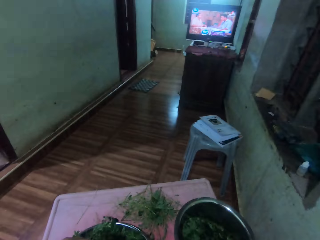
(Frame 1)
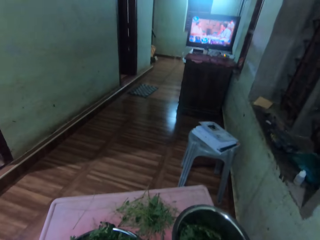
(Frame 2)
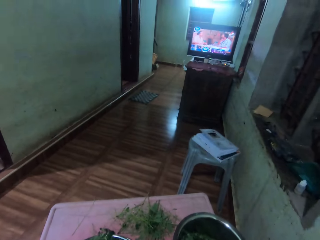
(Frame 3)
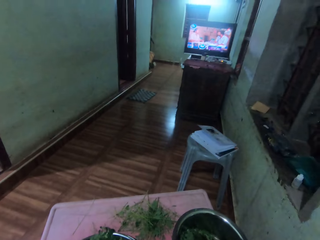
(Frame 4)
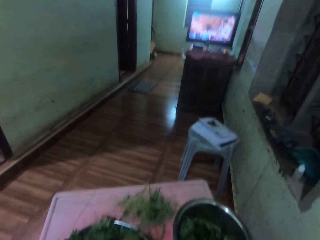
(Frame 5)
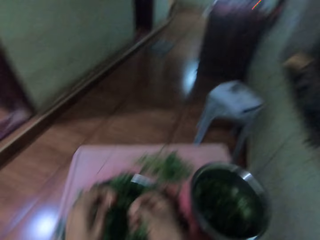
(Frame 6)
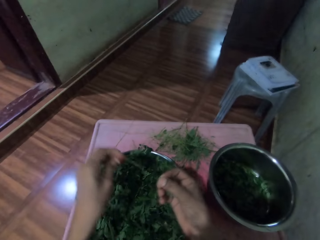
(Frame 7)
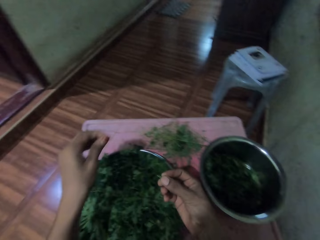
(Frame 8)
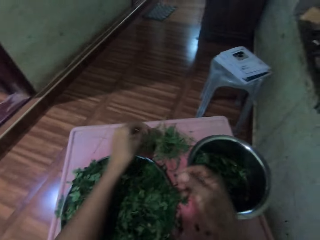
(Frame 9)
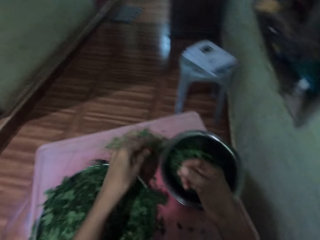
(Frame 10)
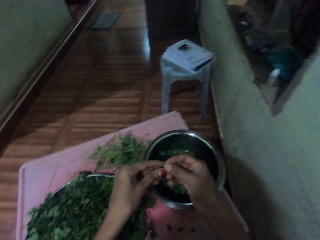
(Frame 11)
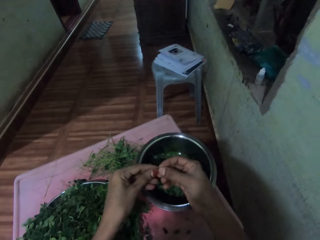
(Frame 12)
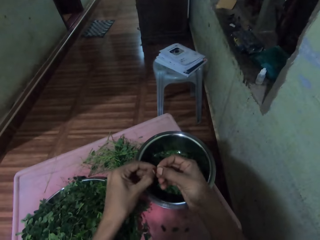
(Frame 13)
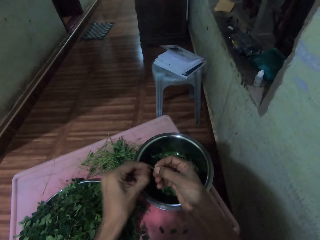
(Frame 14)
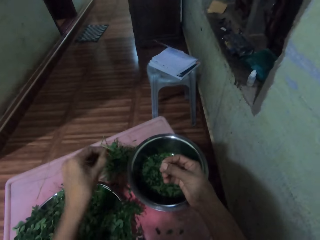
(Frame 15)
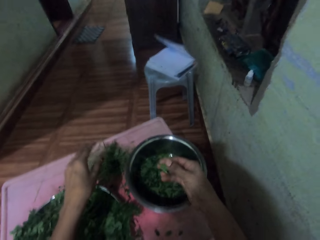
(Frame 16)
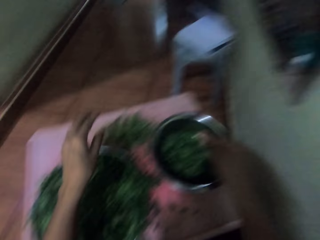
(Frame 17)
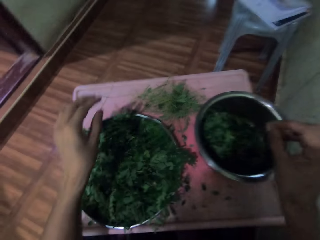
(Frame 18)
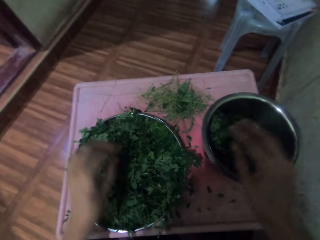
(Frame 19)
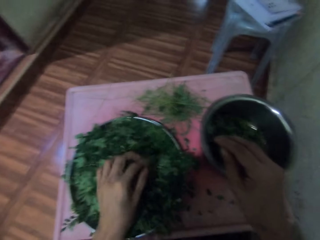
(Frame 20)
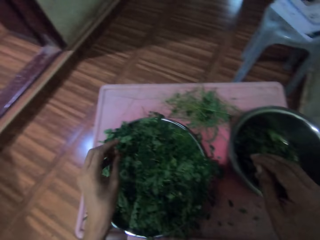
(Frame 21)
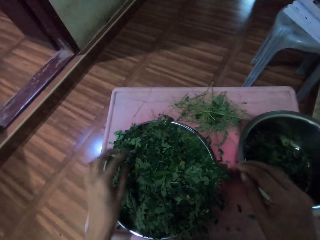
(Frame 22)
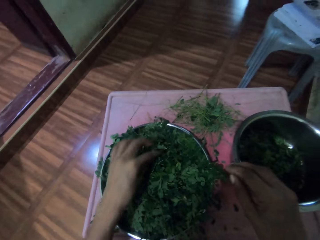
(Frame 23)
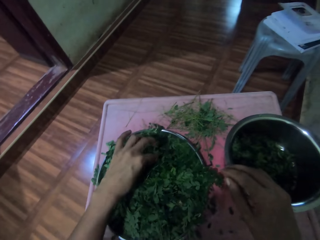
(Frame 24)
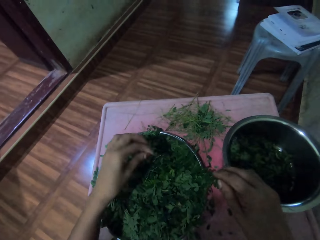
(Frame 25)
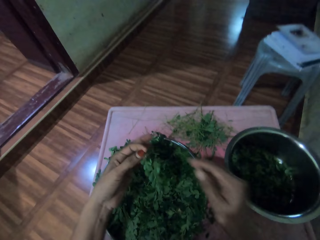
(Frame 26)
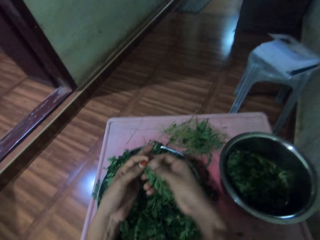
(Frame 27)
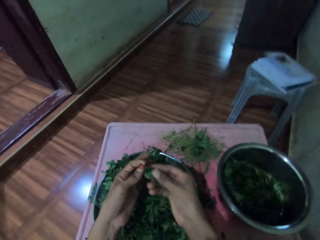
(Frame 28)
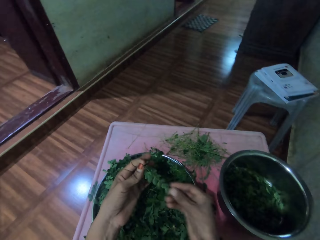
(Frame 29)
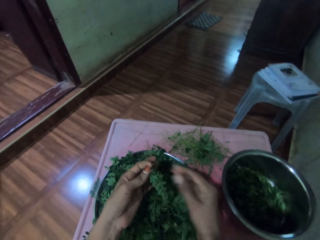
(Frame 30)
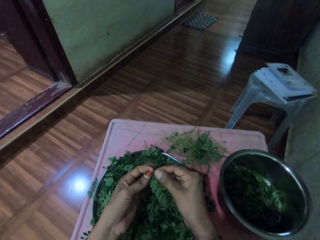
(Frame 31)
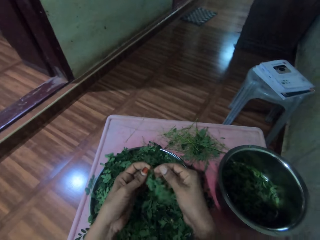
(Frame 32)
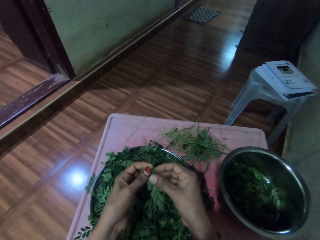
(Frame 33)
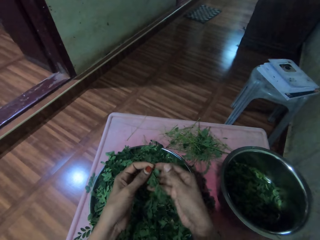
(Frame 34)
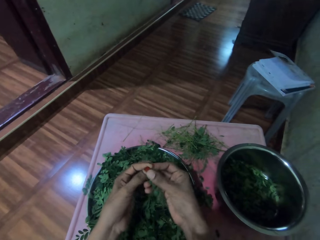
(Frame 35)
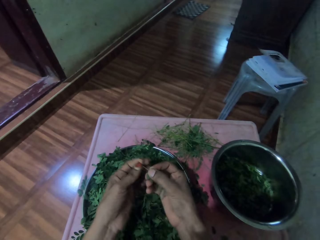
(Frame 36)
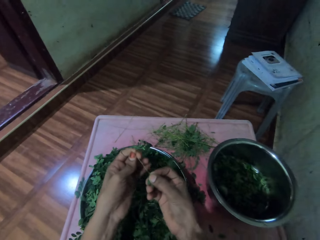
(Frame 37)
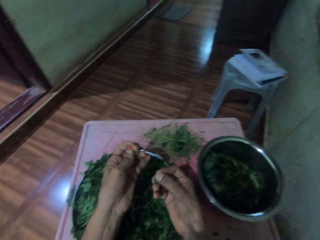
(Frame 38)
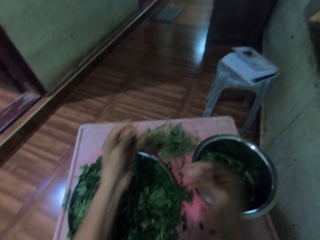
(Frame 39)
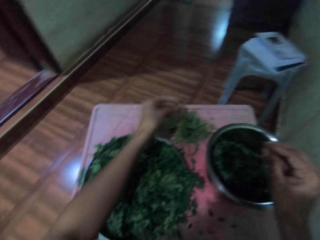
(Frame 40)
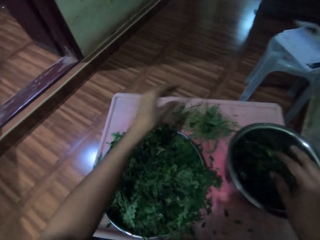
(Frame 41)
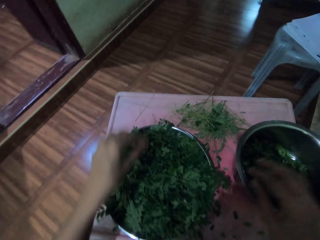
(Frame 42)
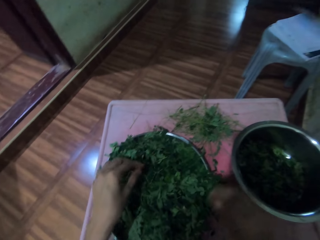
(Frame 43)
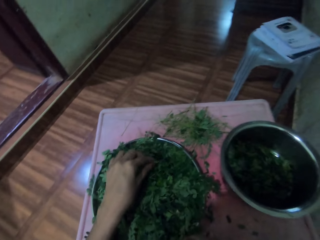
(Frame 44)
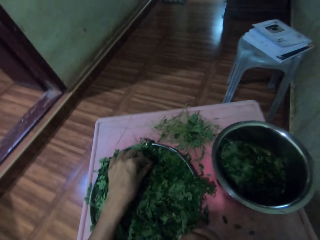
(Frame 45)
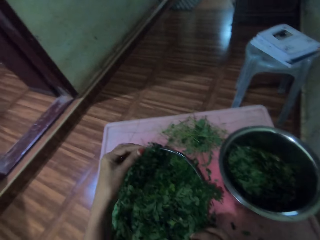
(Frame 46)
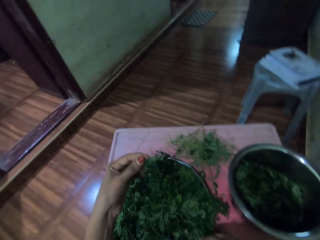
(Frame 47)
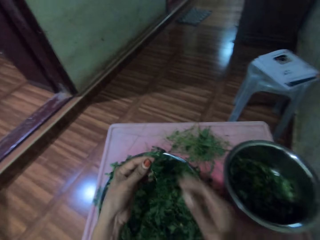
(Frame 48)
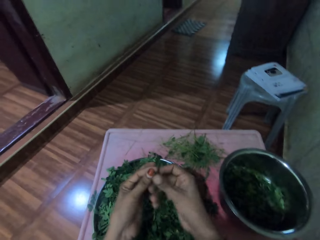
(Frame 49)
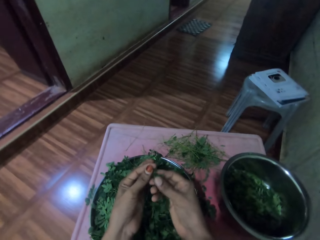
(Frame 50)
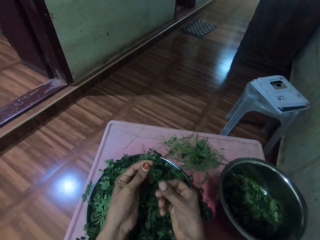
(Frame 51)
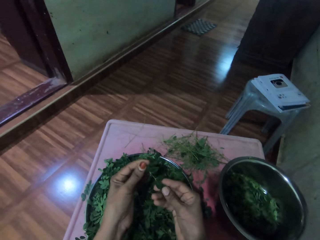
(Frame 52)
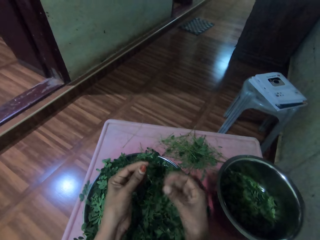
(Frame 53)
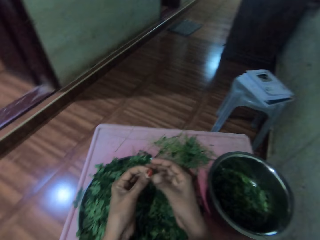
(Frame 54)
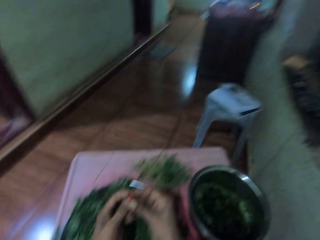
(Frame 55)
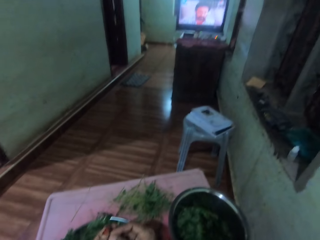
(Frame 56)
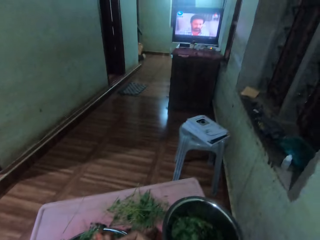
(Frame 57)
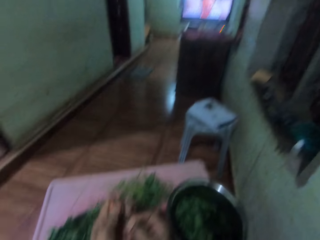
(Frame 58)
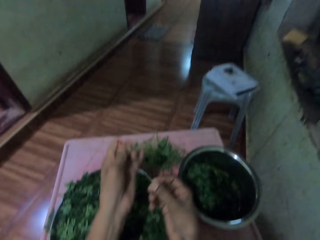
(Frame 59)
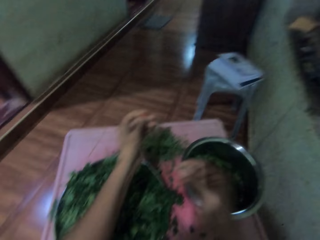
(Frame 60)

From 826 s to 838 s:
The camera wearer extracts the stalk or twig from the leaves. They drop the stalk on the table. They hold the vegetable leaves with their hands. They cut the vegetable with hands. They pluck leaves from a twig. They drop the twig onto the table. They drop the vegetable in the cooking pot. They pick up a twig from a metal tray. They pass the twig through their fingers. They extract the vegetable leaves from the stalk. They drop the stalk on the table. They drop the vegetables in the cooking pot. They pick up a twig from the metal tray. They brush the twig with their fingers and extract the vegetable leaves from the stalk.

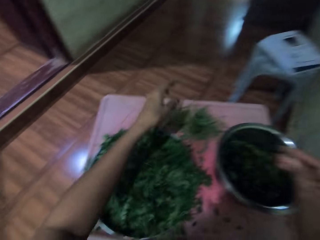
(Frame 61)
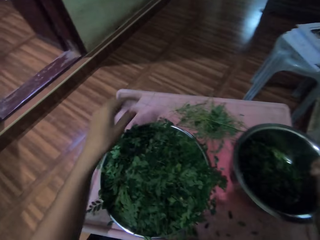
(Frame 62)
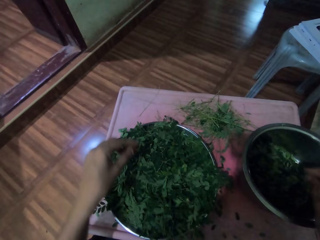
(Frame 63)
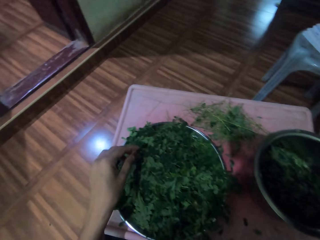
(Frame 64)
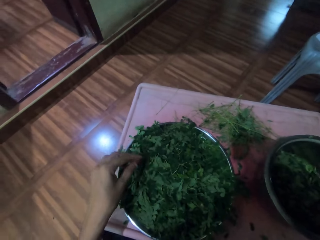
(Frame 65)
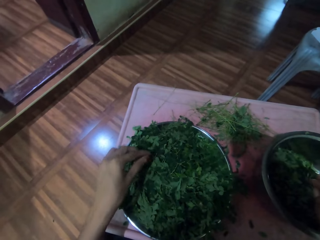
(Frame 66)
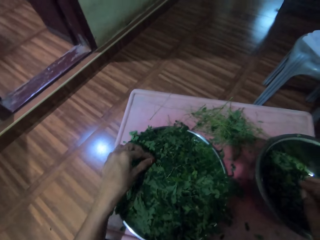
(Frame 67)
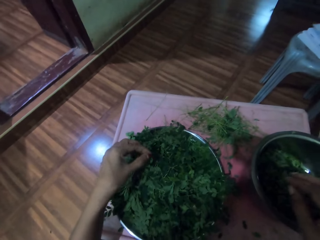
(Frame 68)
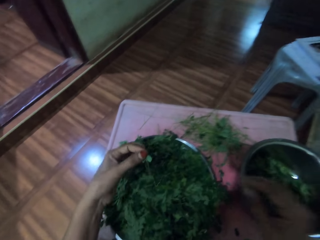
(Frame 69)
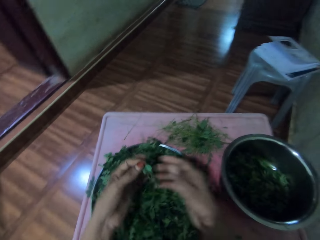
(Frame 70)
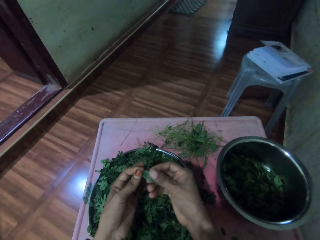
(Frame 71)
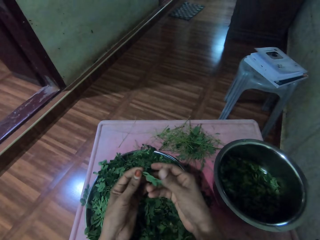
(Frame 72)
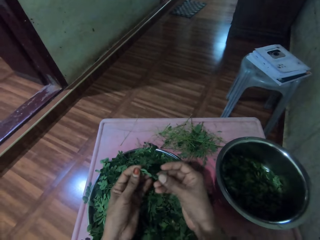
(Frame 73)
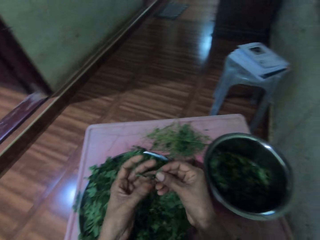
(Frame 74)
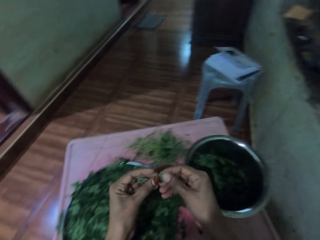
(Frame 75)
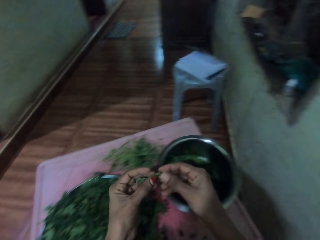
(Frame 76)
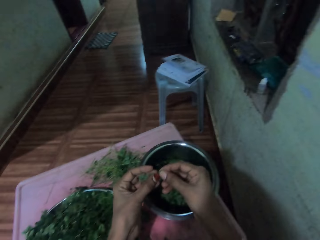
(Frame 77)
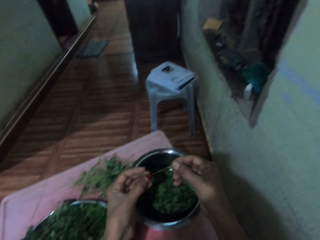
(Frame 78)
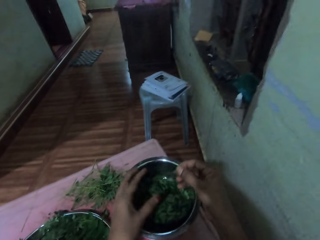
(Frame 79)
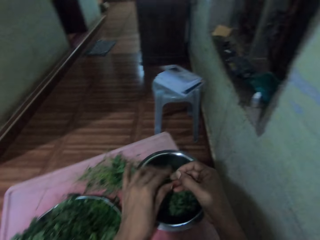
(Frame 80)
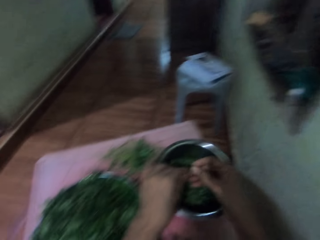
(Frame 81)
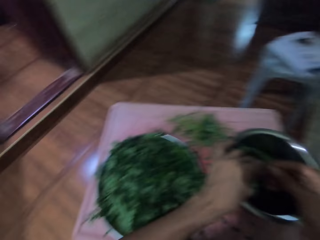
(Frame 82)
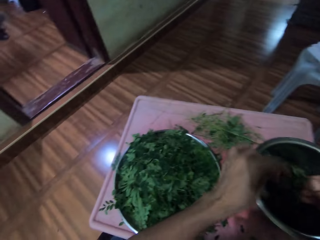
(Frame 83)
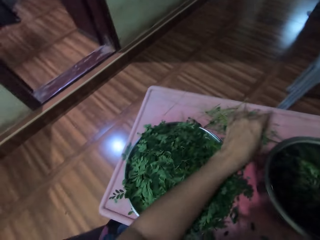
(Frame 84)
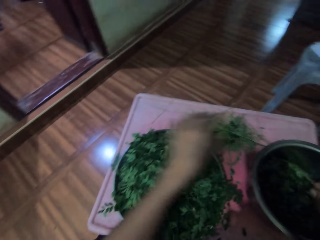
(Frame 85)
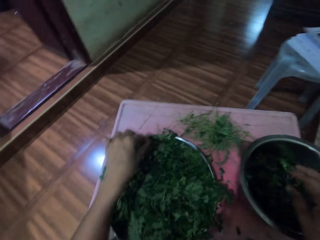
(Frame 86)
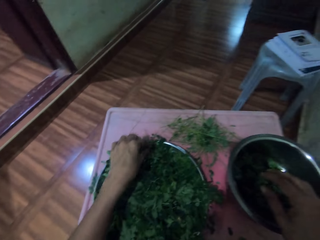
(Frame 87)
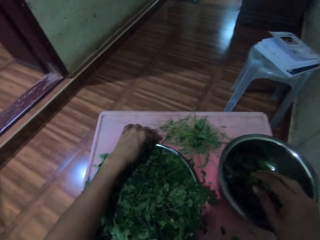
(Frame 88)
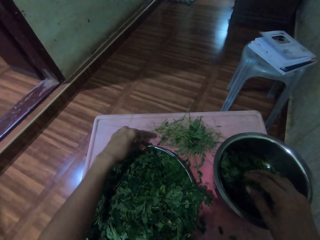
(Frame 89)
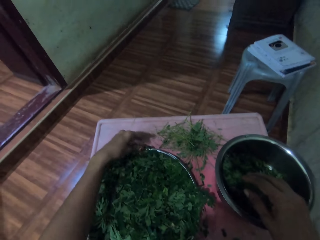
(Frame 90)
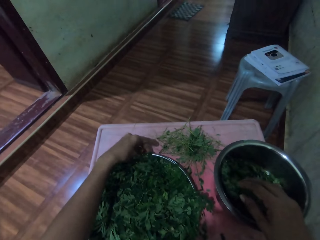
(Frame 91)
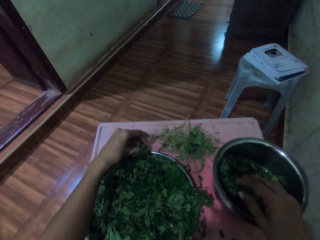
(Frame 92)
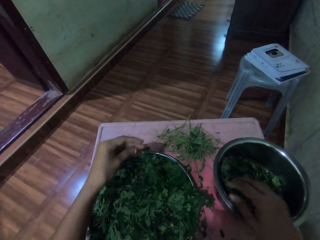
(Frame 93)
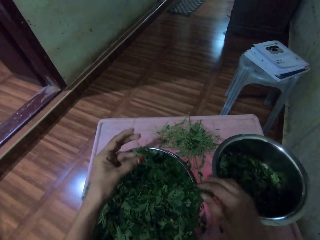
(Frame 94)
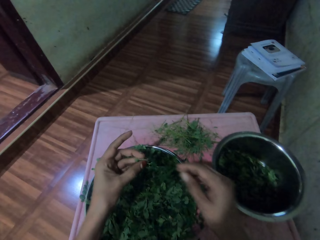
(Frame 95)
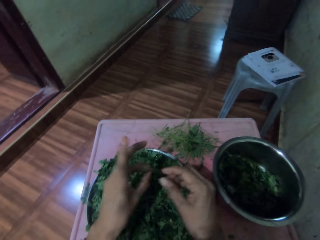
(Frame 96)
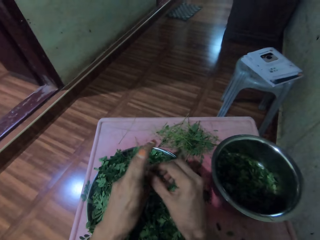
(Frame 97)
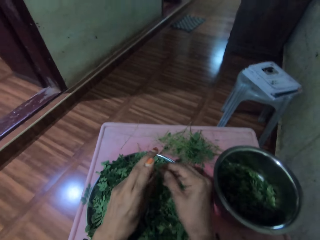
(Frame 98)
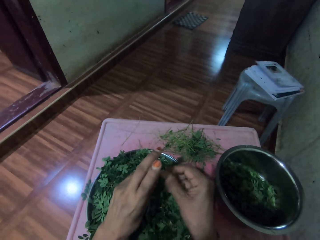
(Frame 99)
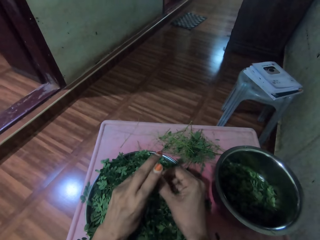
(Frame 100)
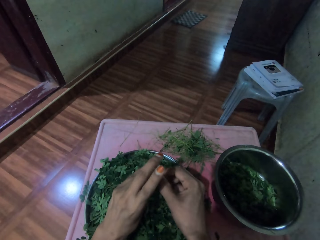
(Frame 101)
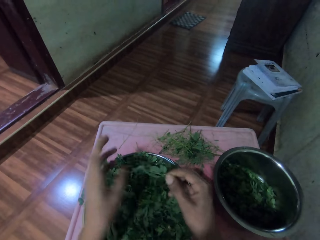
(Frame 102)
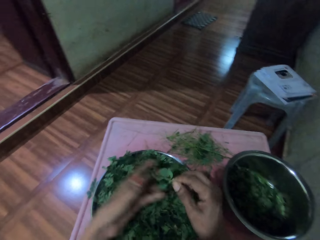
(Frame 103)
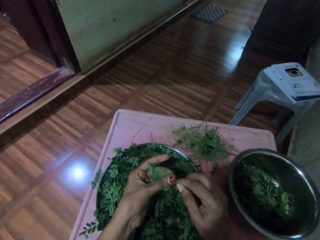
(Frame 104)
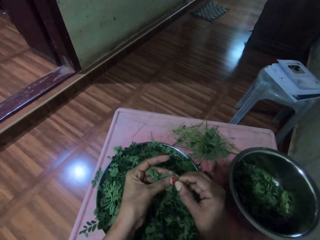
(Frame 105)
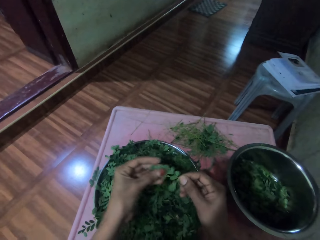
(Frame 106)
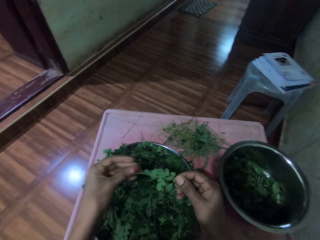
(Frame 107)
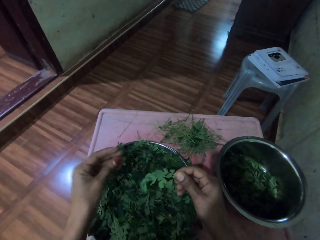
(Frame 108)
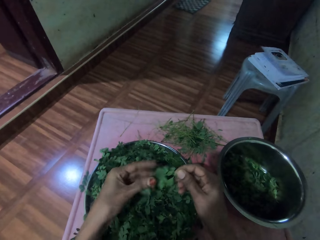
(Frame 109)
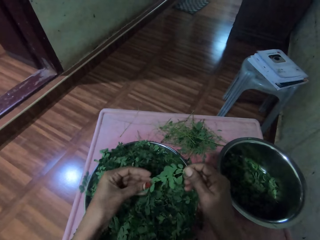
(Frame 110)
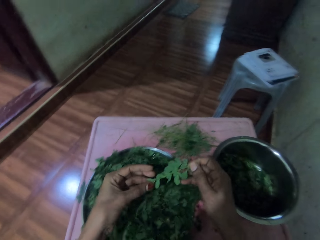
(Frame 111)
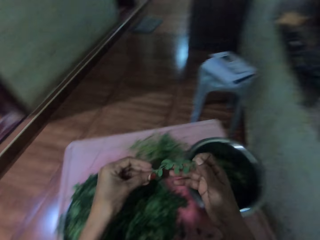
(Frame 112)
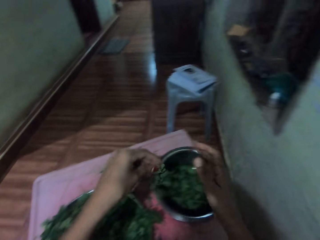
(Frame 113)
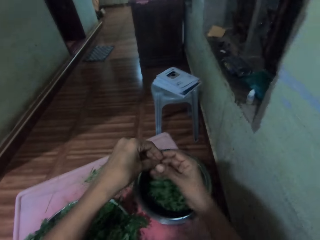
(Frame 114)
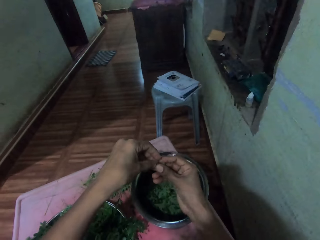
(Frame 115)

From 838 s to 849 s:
The camera wearer drops the stalk or twig on the table. She drops the vegetables in the cooking pot. She picks up a twig from a metal tray. She extracts the vegetable leaves from the stalk. She drops the stalk on the table. She drops the vegetables in the cooking pot. She picks up a twig from the metal tray. She adjusts the twig on her fingers. She extracts the vegetable leaves from the stalk and brushes the twig with her fingers.
